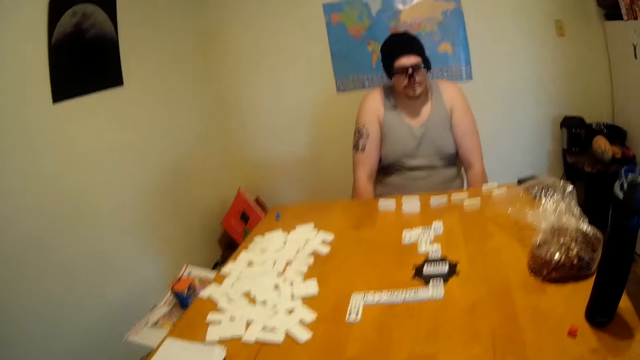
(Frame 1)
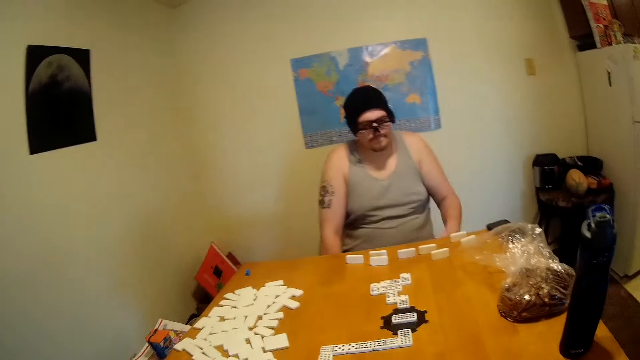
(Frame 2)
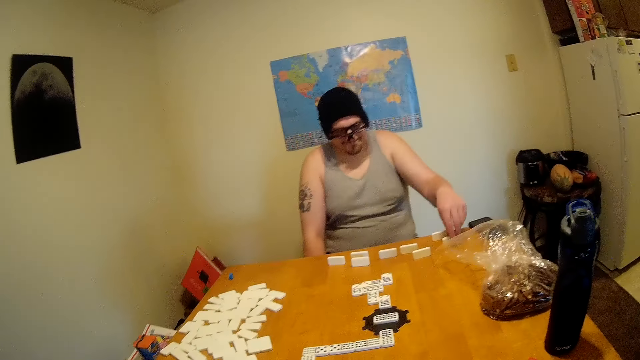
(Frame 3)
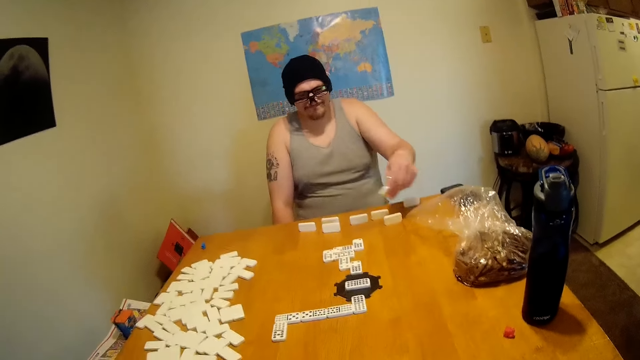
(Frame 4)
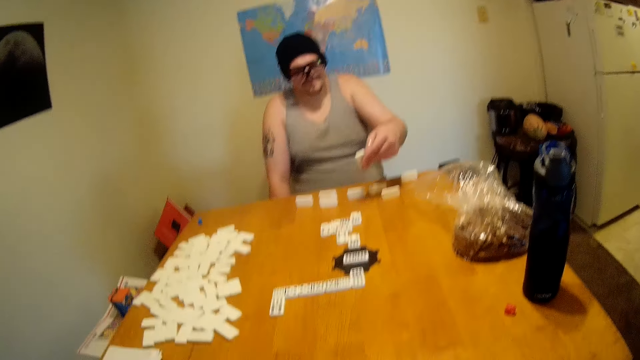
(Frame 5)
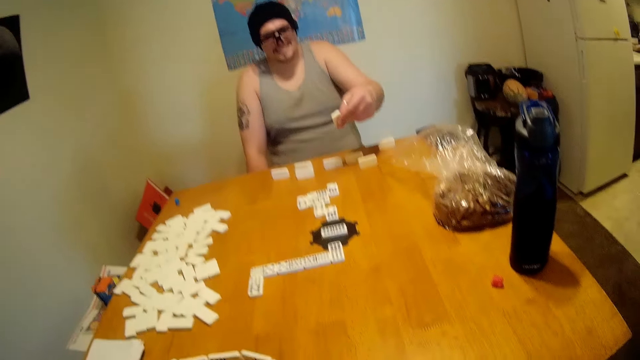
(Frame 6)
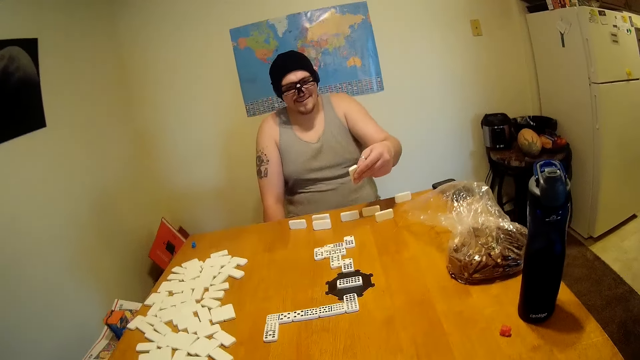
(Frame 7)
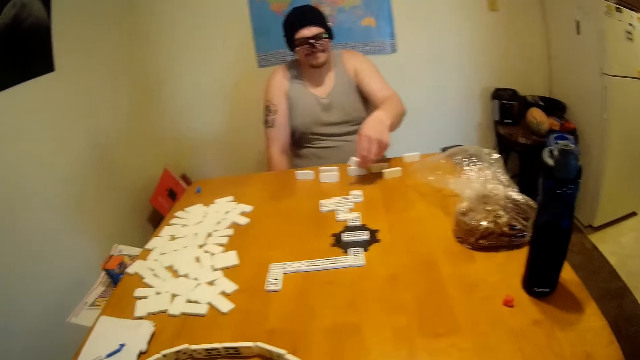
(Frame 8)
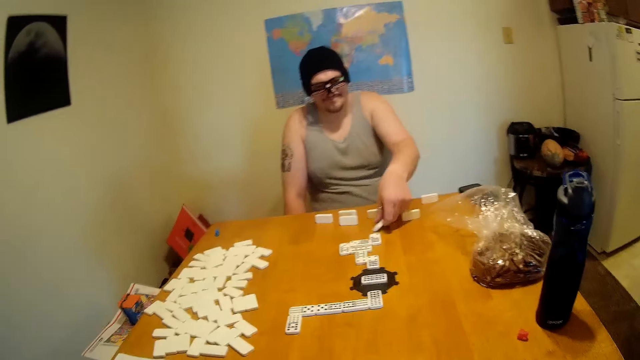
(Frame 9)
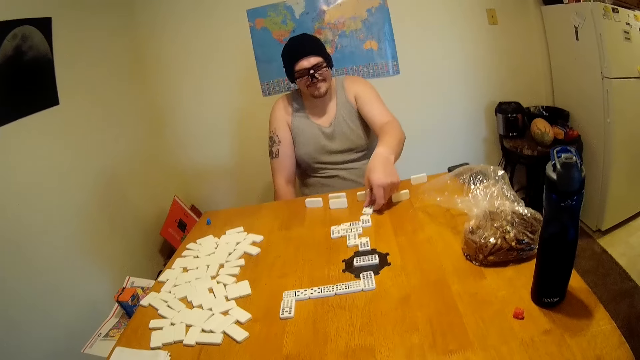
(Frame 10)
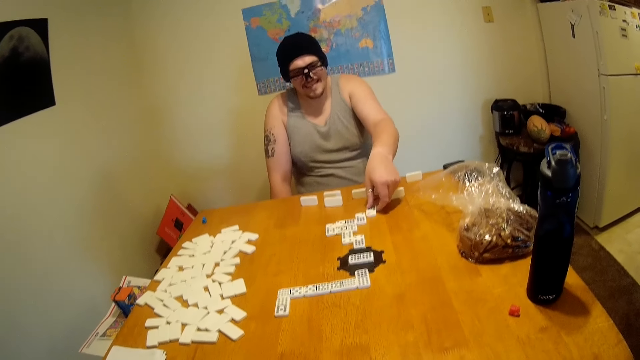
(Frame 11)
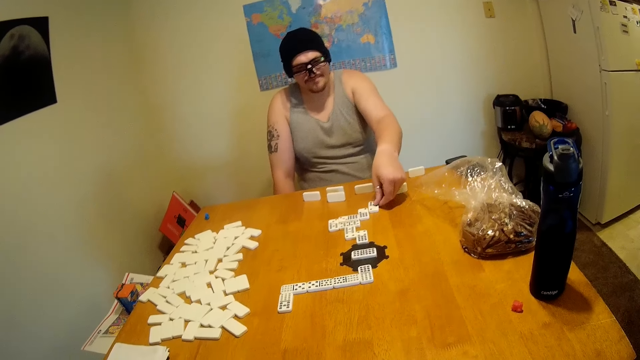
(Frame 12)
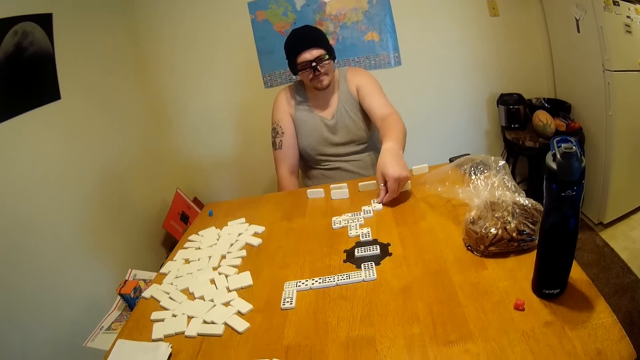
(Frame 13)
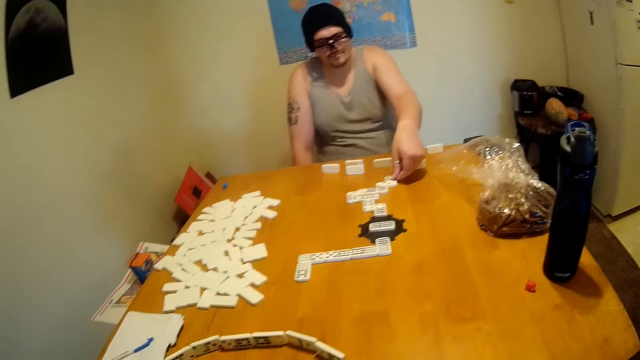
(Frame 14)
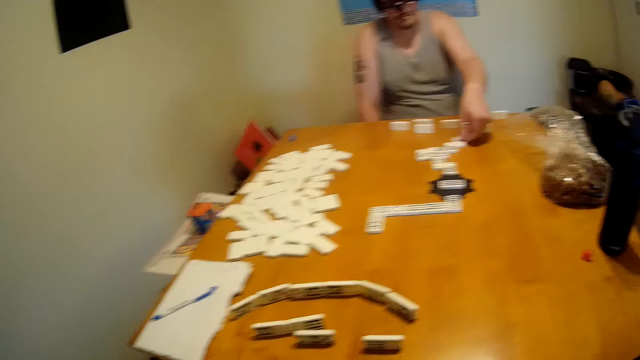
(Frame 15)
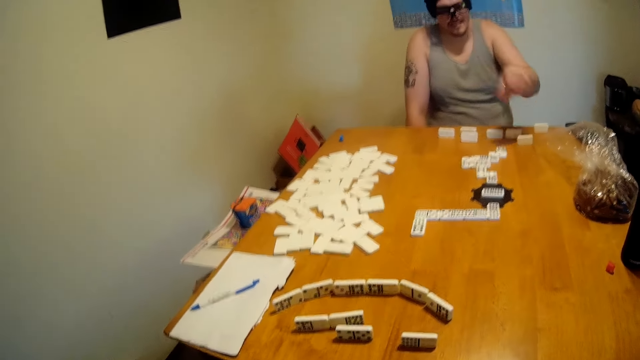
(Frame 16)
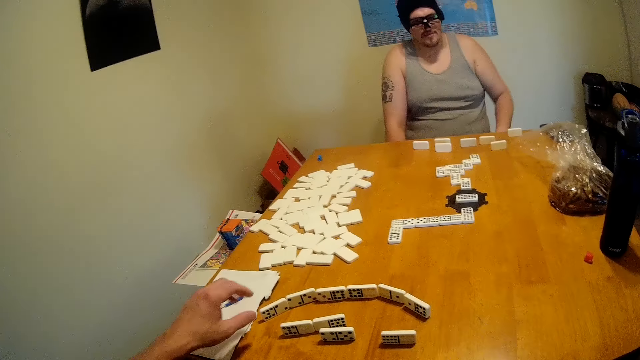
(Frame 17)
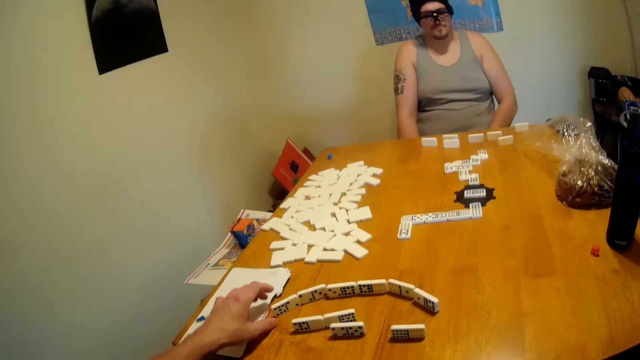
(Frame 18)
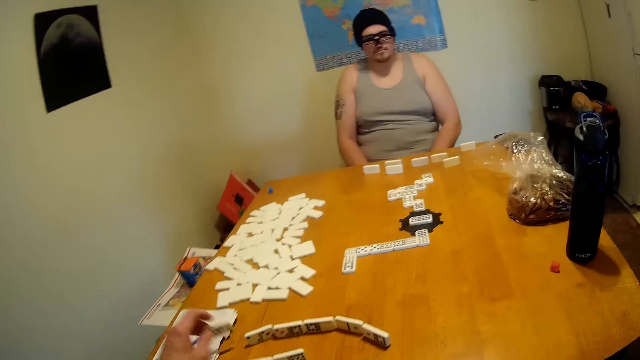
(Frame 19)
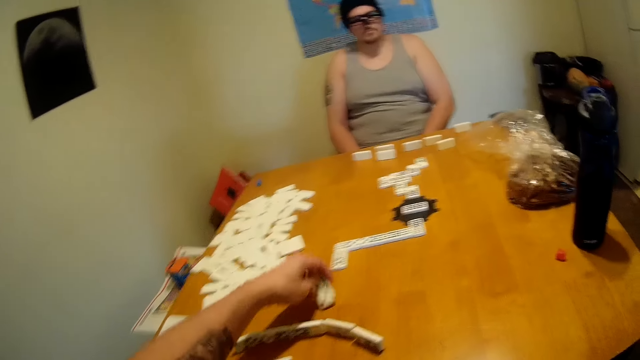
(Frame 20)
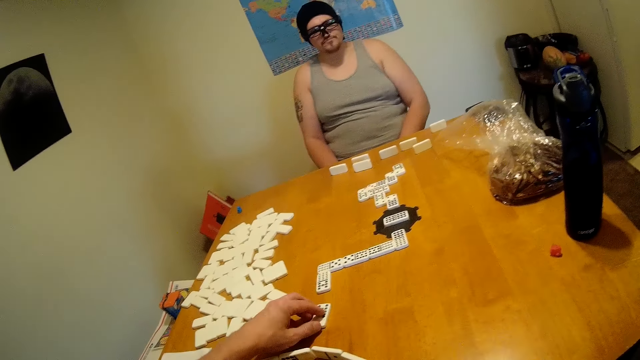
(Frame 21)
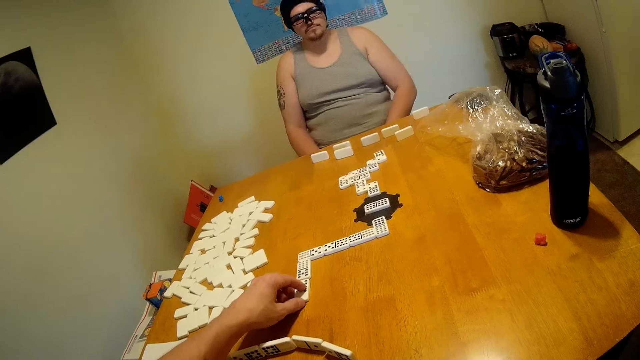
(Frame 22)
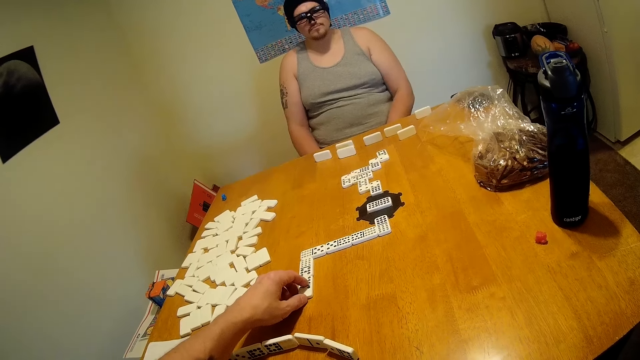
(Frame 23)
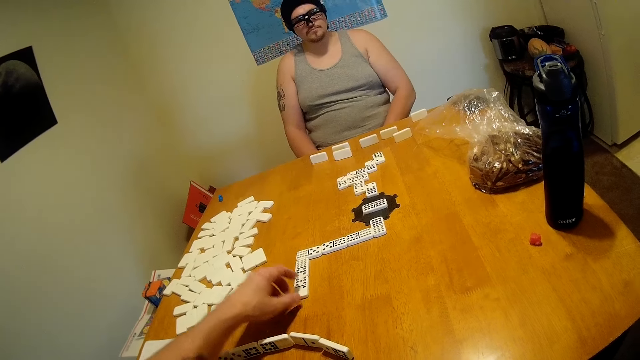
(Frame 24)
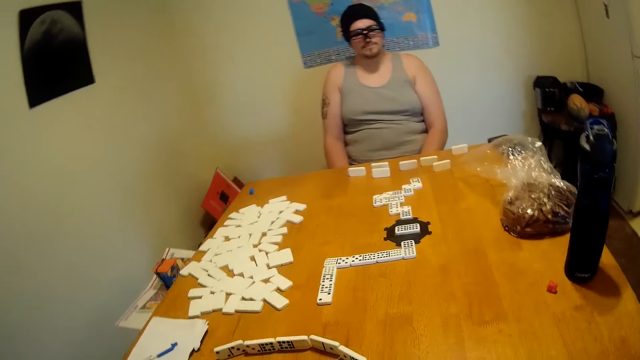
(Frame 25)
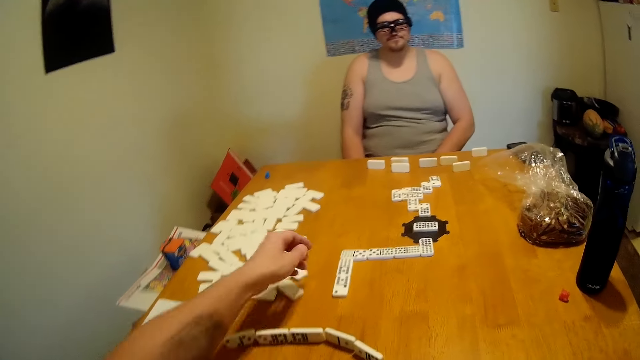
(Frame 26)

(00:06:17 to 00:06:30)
A man lifts a tile or domino from the table. The man places a tile at the end of a domino chain. The man holds a domino. The camera wearer lifts a tile from the table. They place a tile at the end of a domino chain. They connect the dominoes.

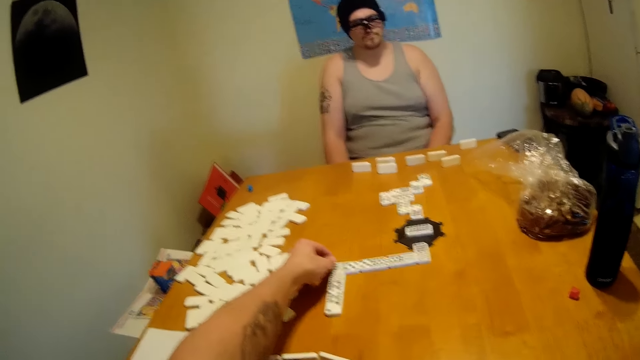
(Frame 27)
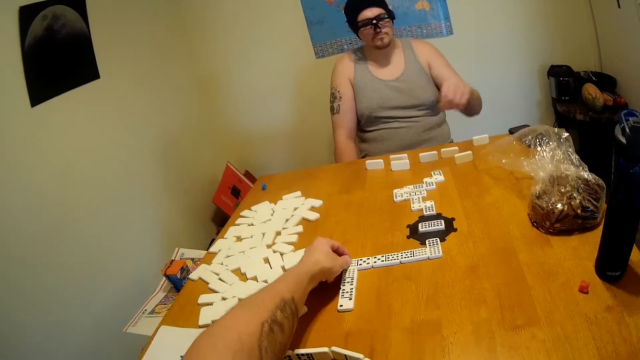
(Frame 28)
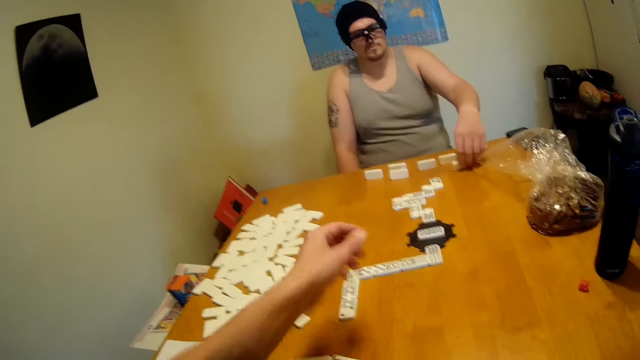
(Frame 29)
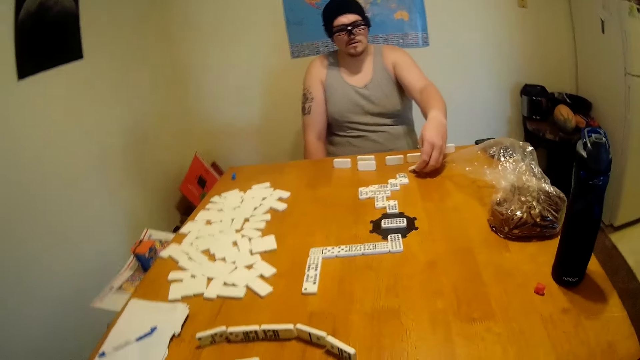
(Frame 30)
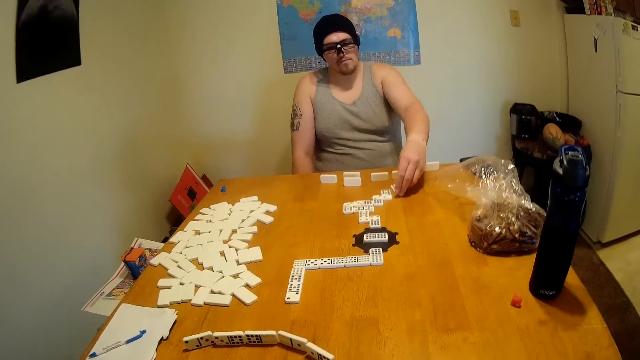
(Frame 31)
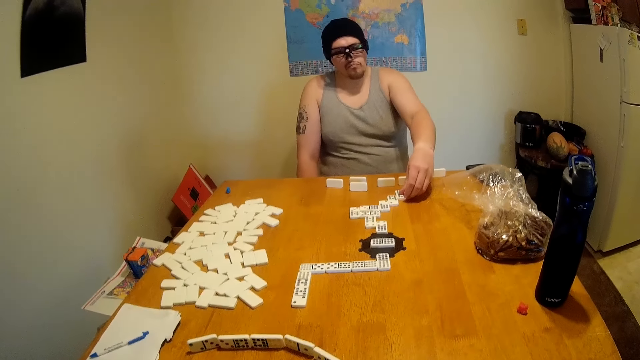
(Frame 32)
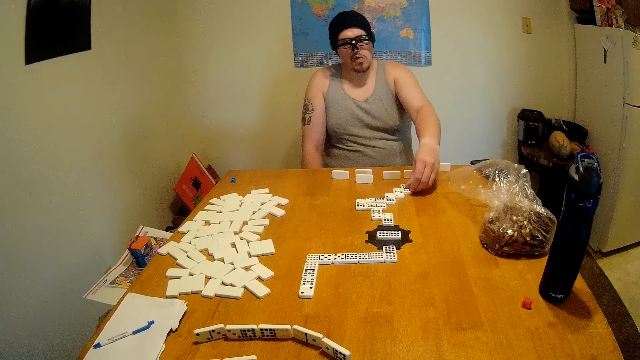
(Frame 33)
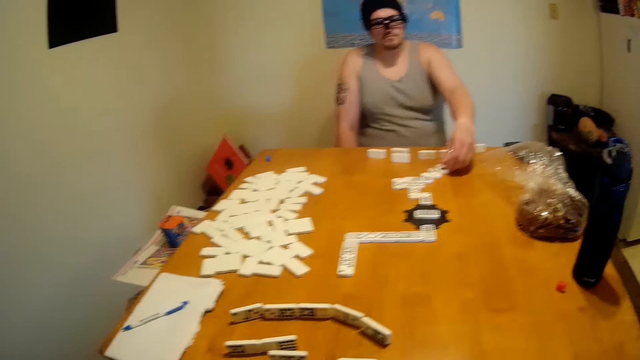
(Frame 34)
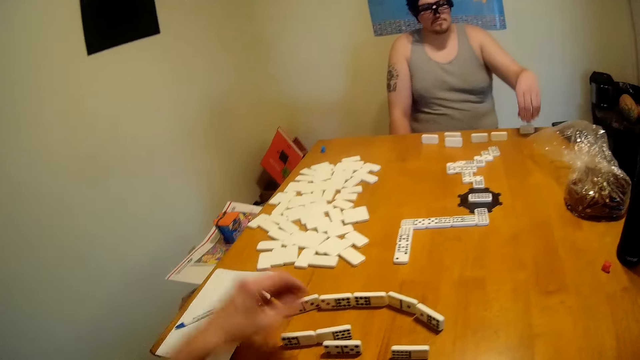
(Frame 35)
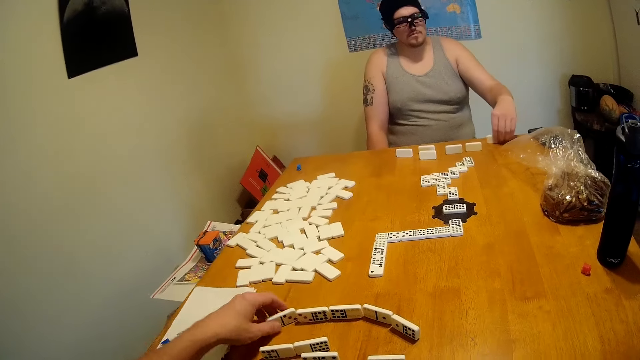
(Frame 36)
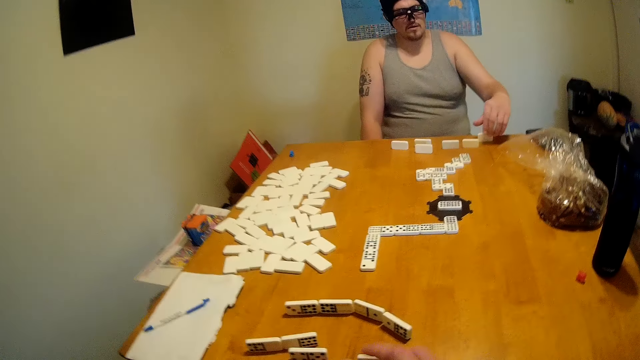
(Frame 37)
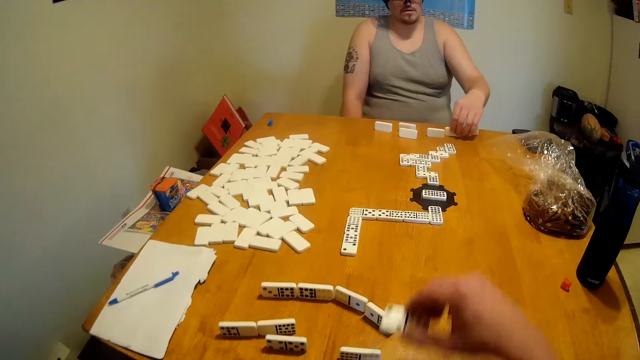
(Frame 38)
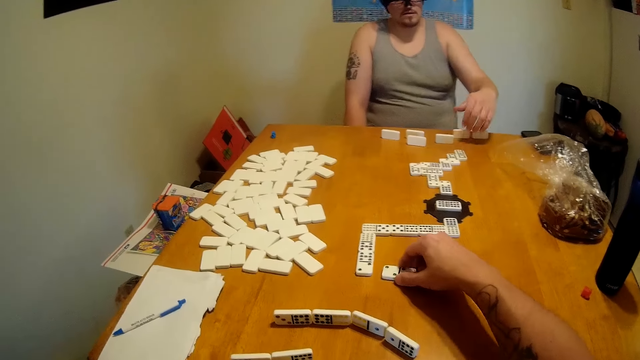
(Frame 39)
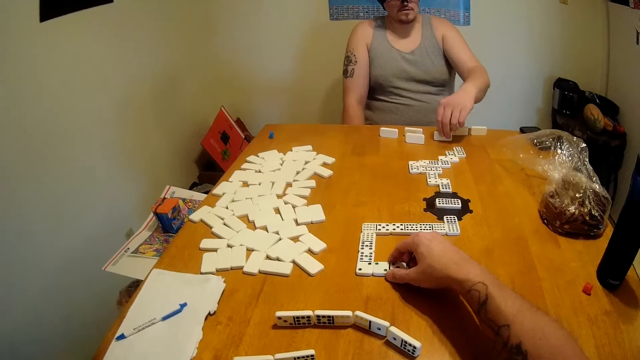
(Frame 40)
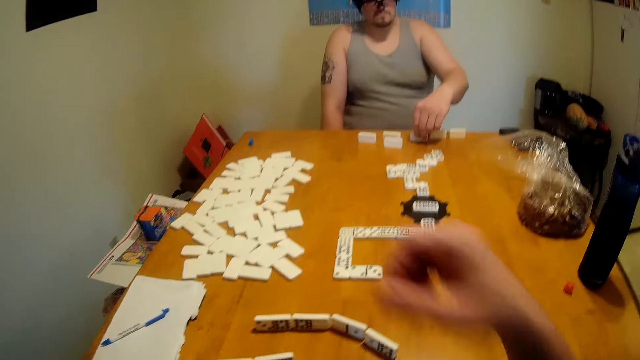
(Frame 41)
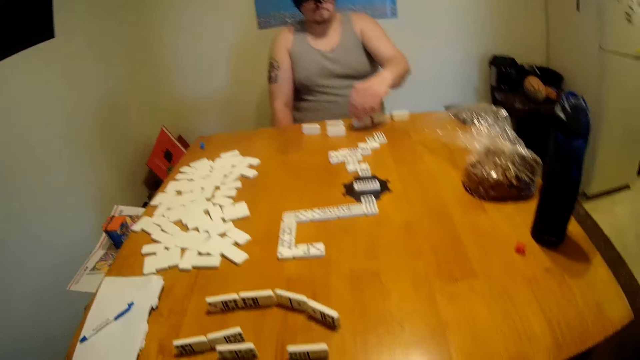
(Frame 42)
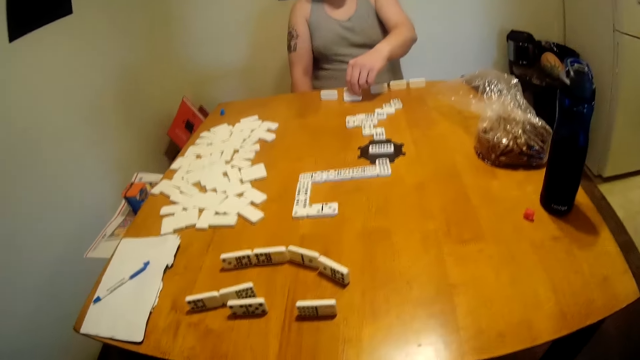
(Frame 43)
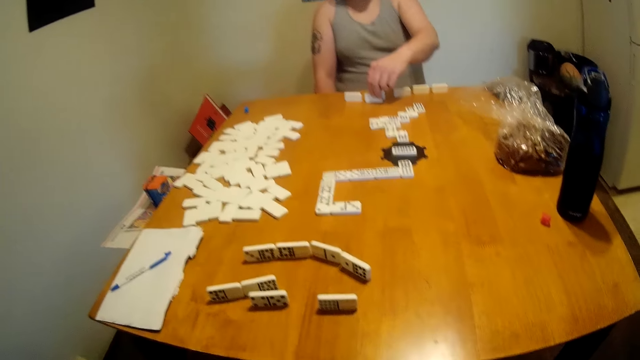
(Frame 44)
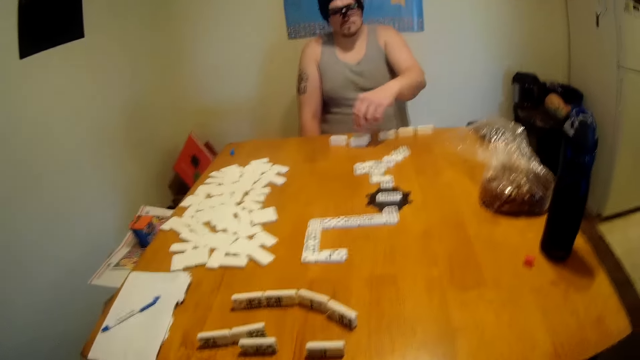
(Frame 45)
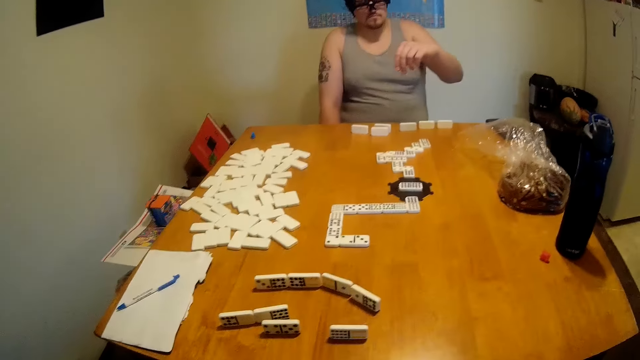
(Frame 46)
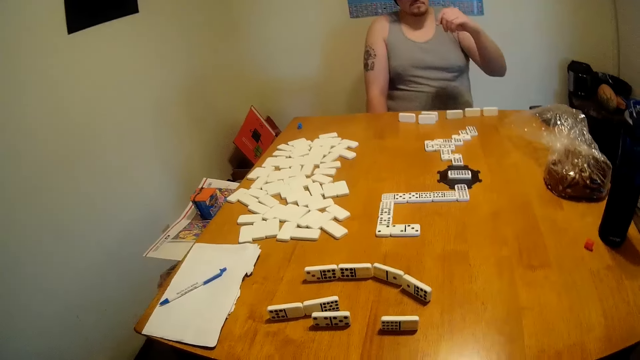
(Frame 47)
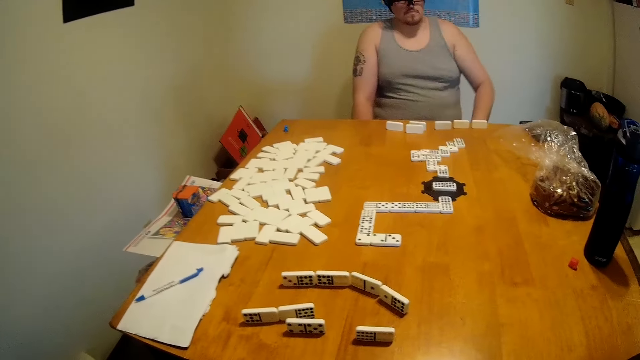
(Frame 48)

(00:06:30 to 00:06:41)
The camera wearer holds a domino. A man picks a domino. The man aligns a domino. The man places a tile at the end of a domino chain. The man picks a domino. The camera wearer lifts a tile from the table. The man connects a domino. The camera wearer places a tile at the end of a domino chain. The man arranges the tiles on the table. The man picks a domino.
